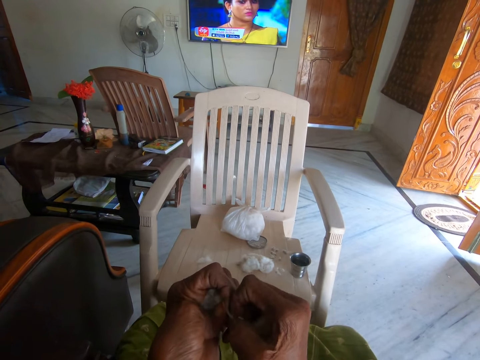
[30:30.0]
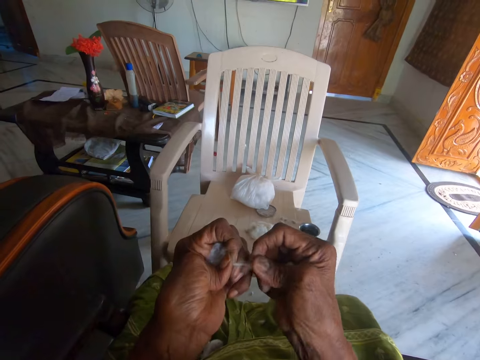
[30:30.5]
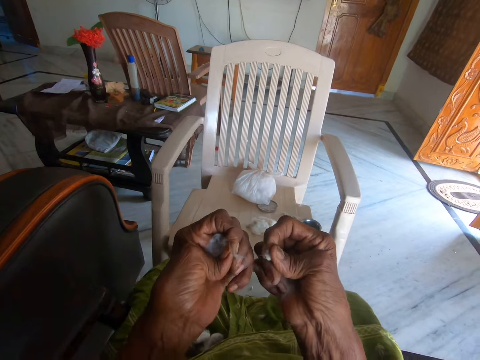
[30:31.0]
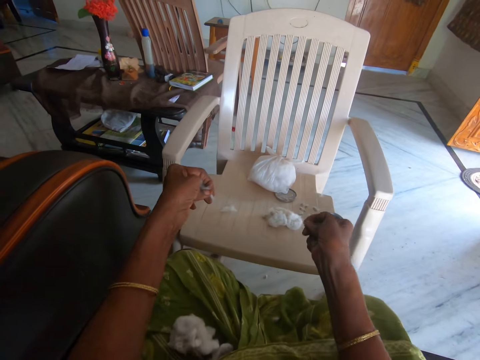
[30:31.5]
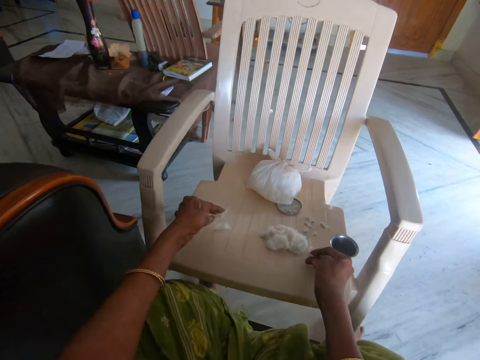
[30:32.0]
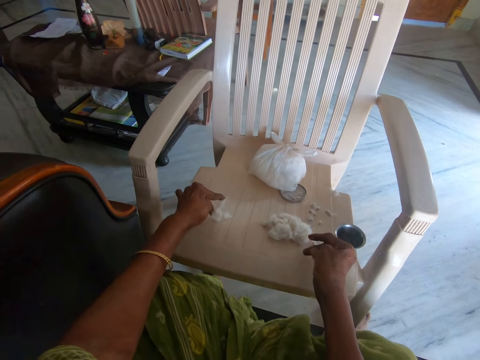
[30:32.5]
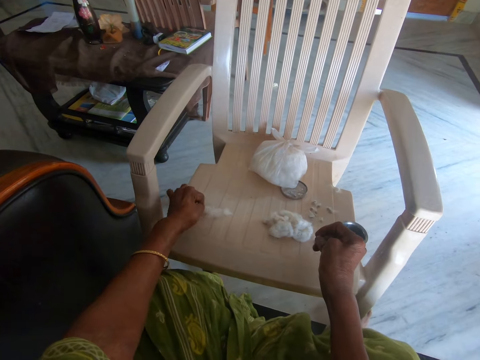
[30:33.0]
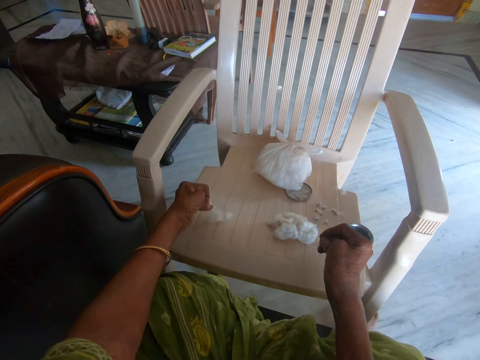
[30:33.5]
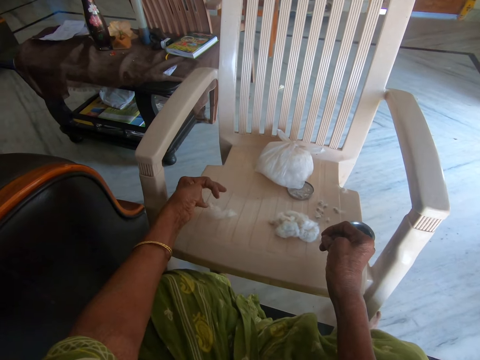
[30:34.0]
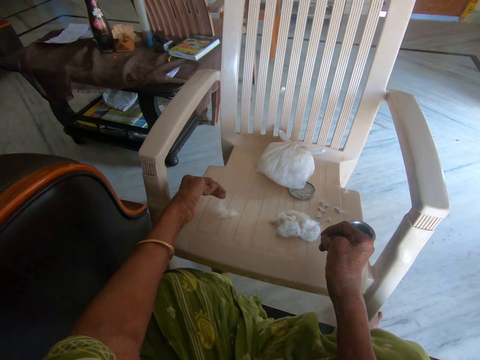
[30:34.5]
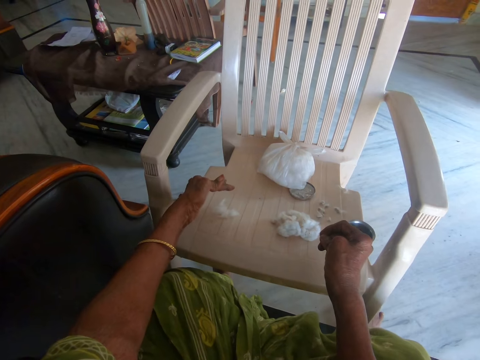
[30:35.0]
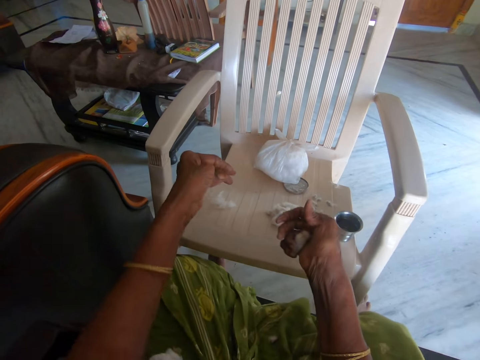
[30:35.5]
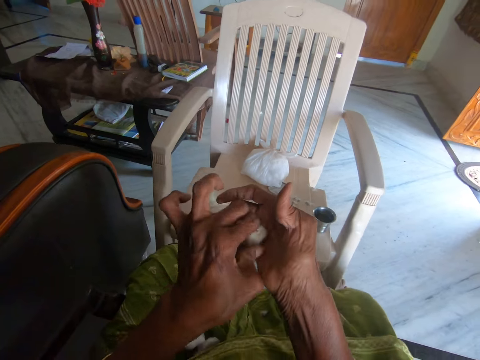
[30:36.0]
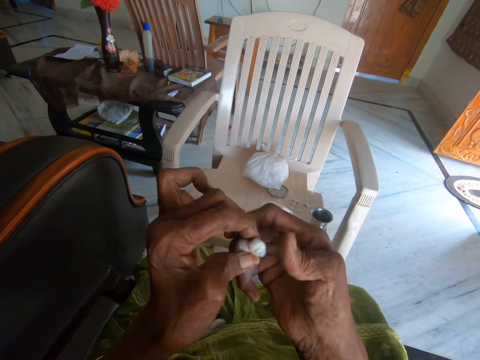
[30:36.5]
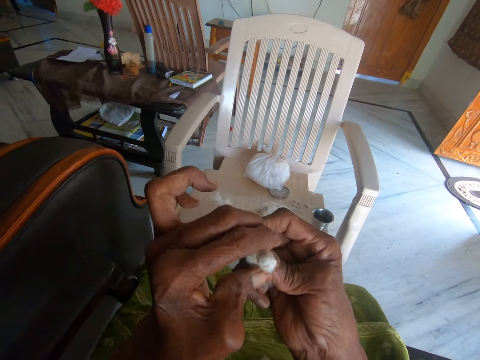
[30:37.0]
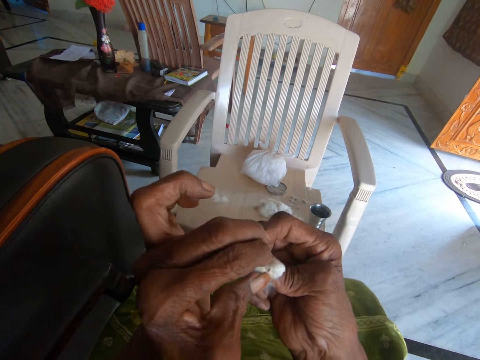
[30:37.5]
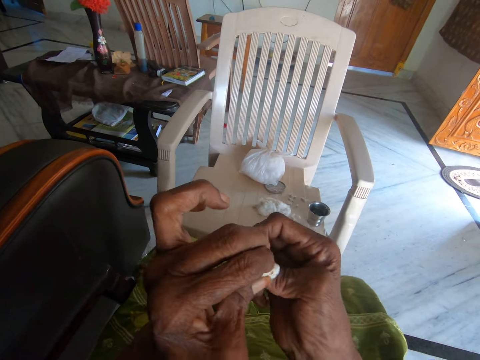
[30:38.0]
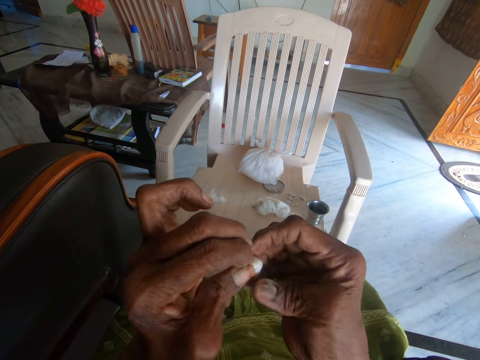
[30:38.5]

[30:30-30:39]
The camera wearer holds a cotton wool piece. She drops another part of the other cotton on the chair with her left hand. She drops the separated cotton on the chair with her left hand. She rubs her hand. She holds the cotton wool piece with both hands. She separates the other cotton with her hands.

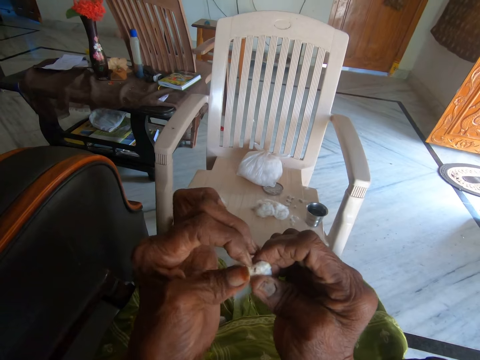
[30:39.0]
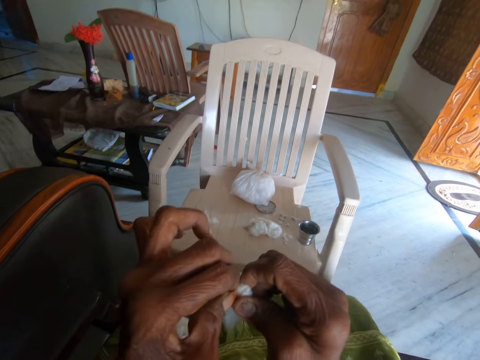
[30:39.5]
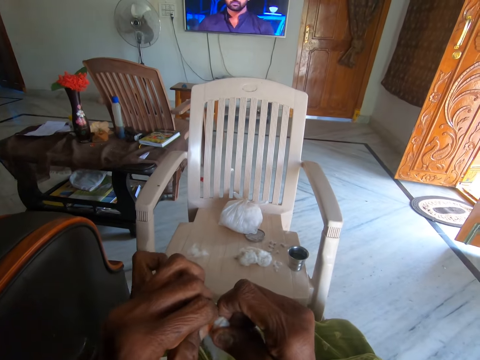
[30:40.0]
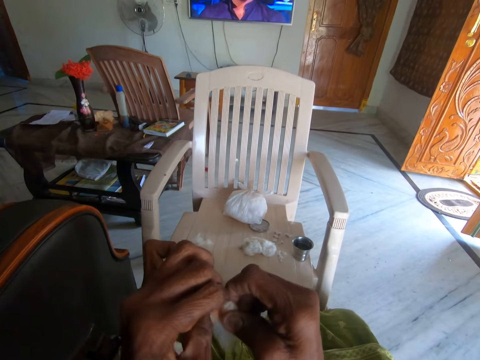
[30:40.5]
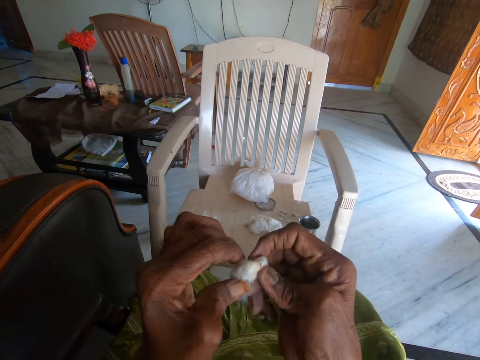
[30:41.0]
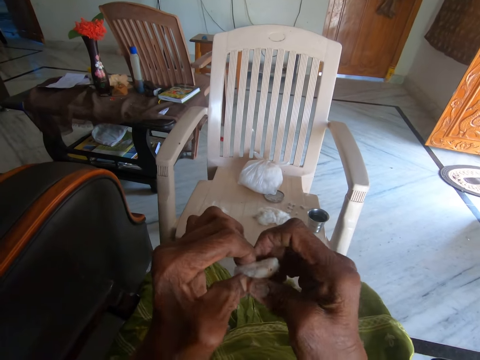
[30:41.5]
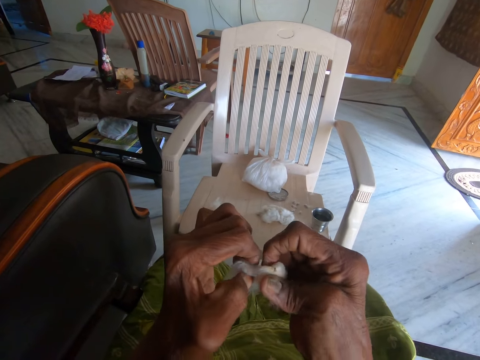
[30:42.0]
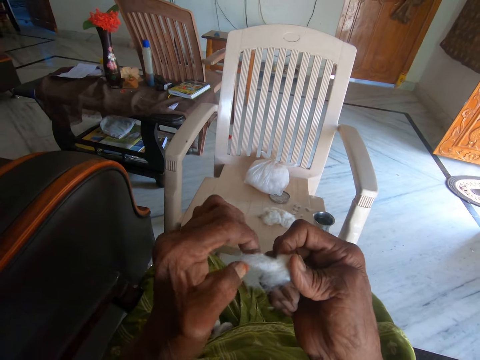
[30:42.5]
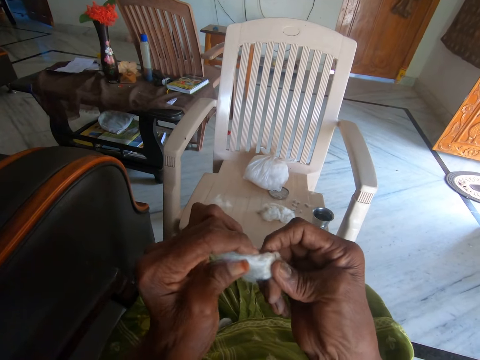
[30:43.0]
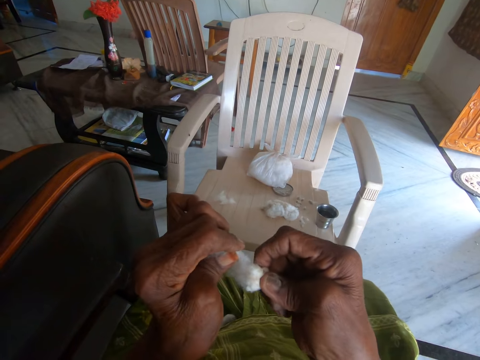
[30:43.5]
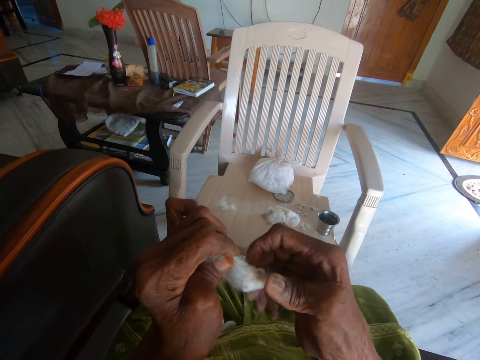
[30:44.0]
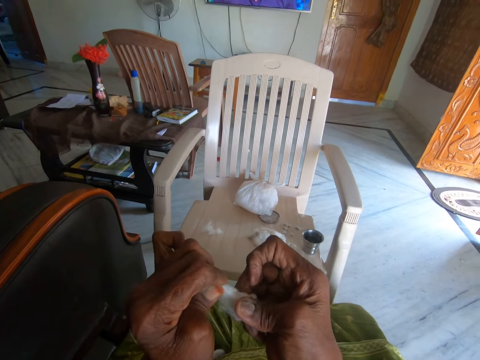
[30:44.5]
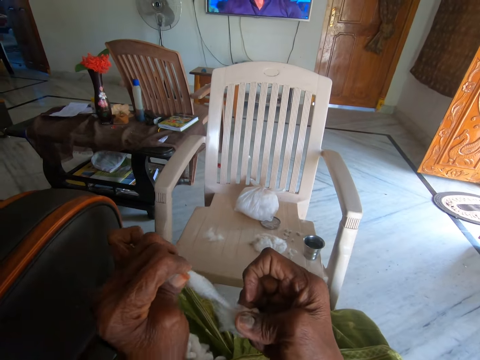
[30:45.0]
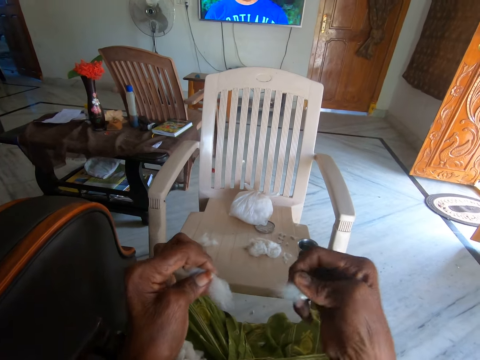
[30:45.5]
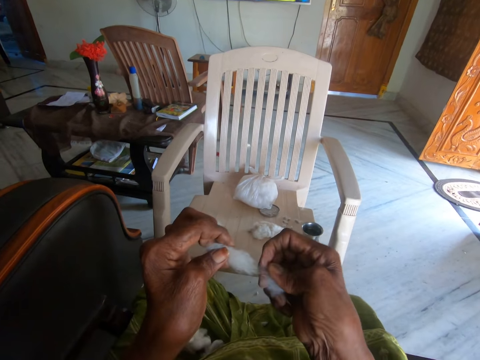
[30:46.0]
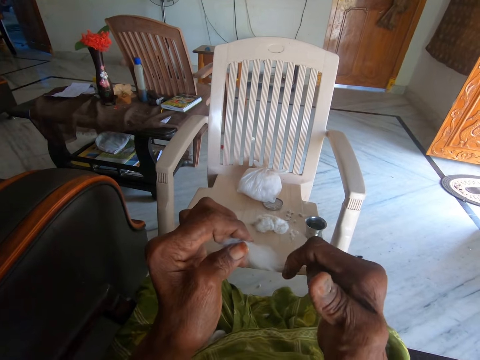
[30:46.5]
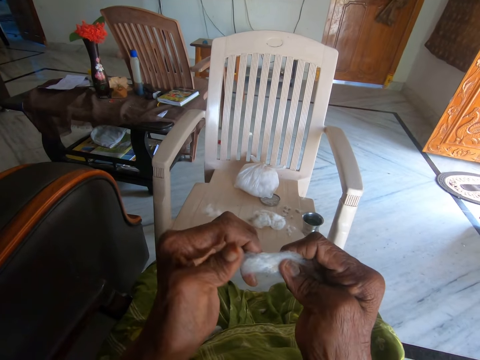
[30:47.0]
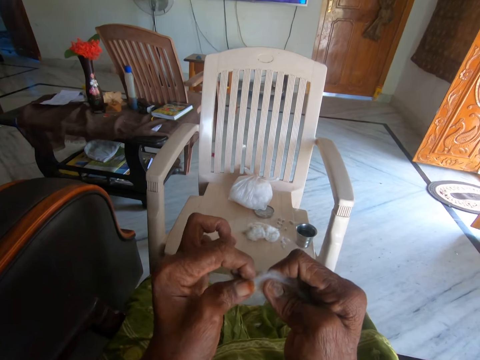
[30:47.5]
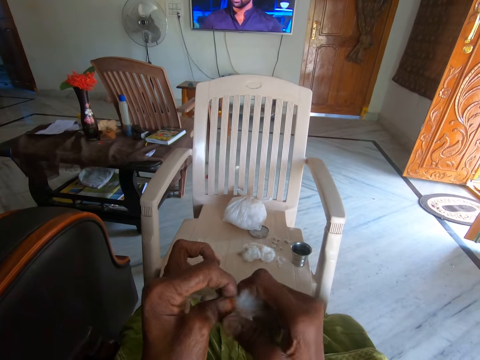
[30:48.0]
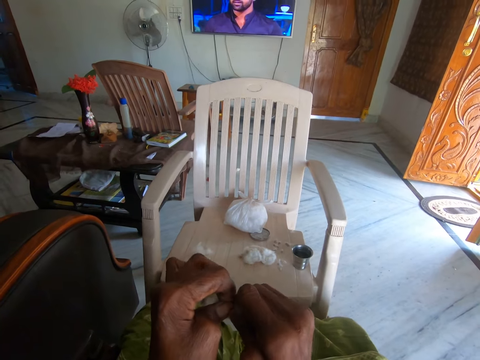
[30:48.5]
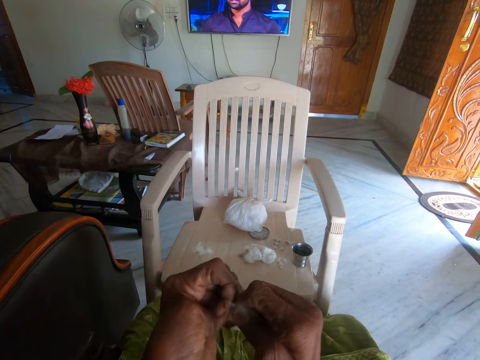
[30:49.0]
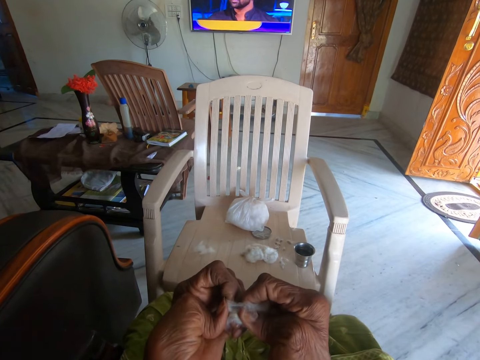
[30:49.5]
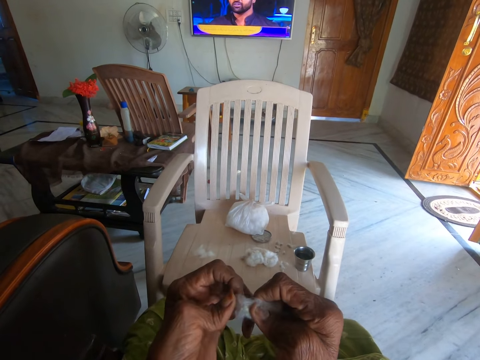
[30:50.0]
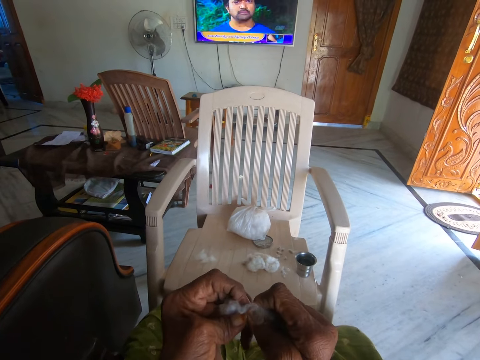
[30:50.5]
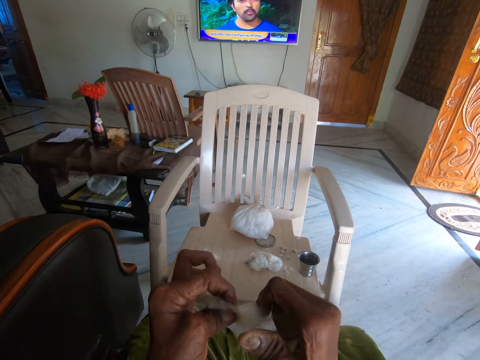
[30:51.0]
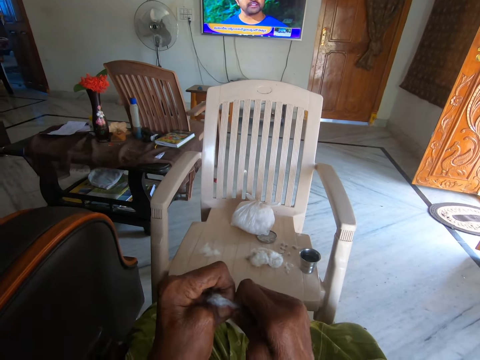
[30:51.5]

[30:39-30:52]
The camera wearer pinches the cotton wool piece. She tears the cotton wool piece. She holds the cotton wool piece. She tears the cotton wool piece. She separates the other cotton with her hands.

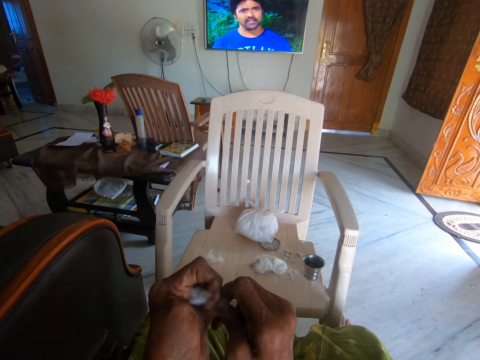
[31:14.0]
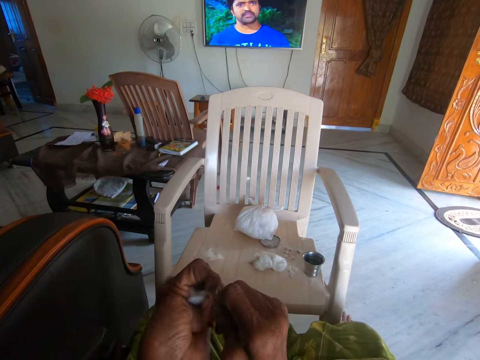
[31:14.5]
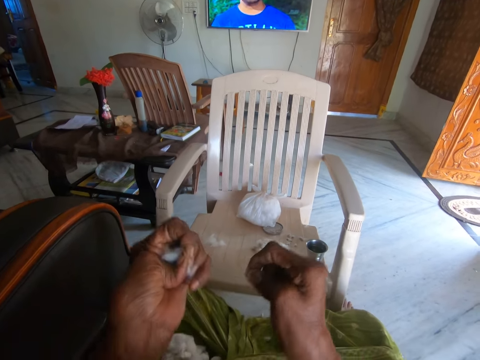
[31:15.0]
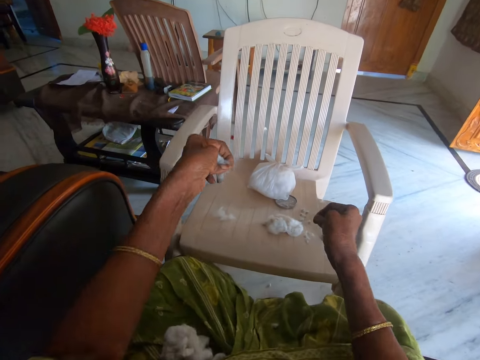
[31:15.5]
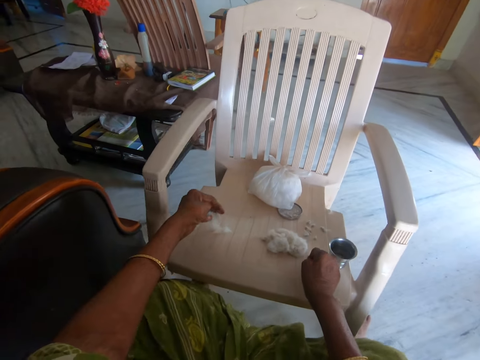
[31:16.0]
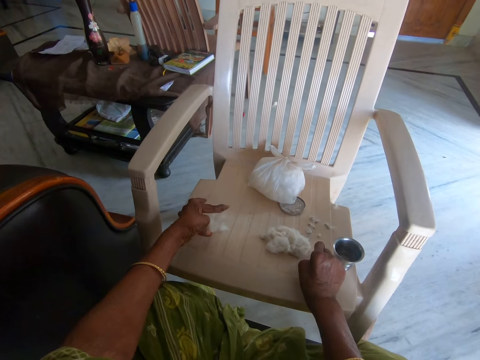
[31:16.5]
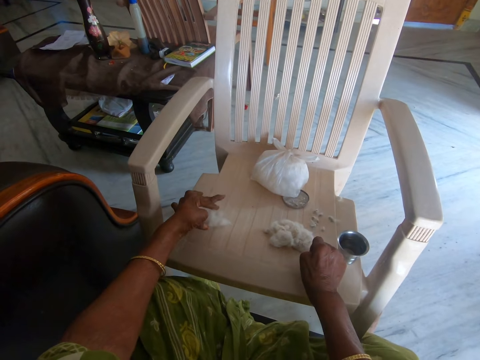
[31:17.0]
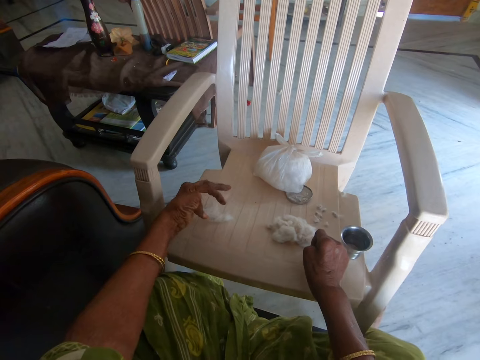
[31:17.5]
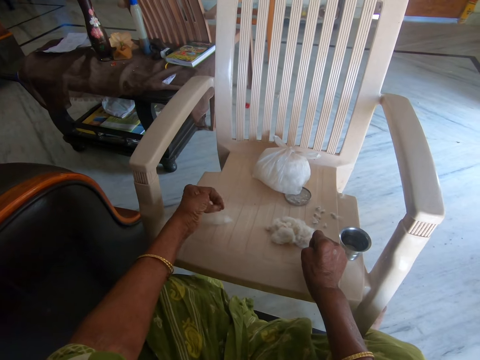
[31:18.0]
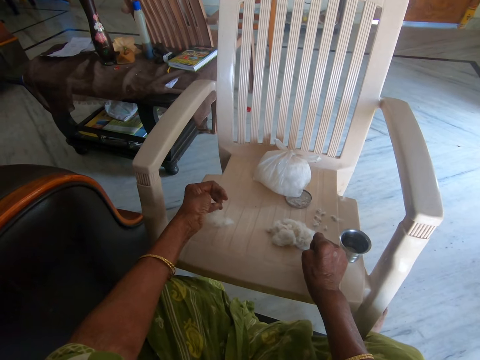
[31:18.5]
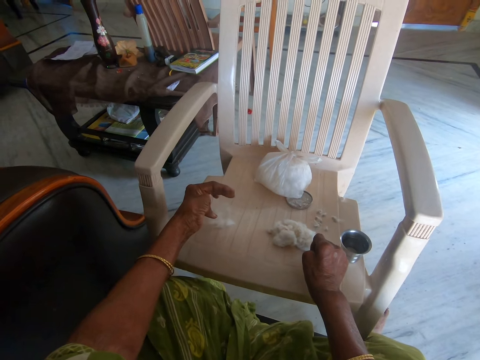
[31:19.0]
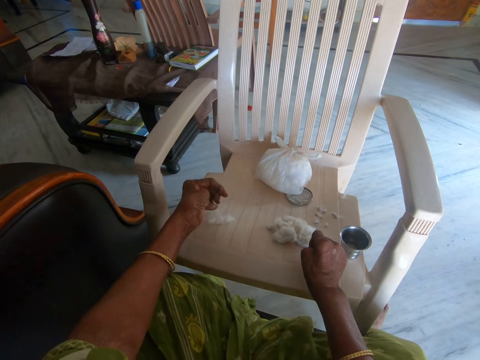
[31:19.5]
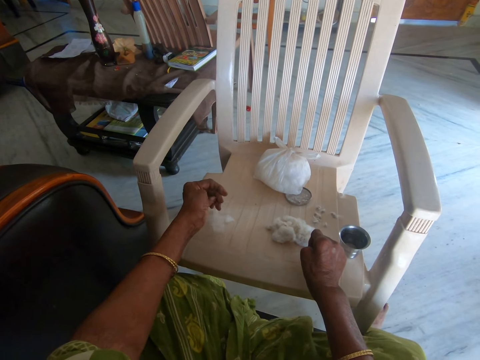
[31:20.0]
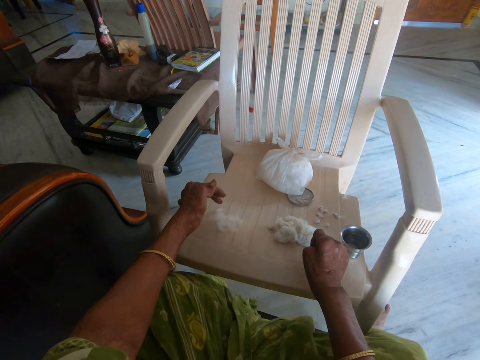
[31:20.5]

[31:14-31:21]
The camera wearer drops another part of the other cotton on the chair with her left hand. She drops the separated cotton on the chair with her left hand. She rubs her hand.
